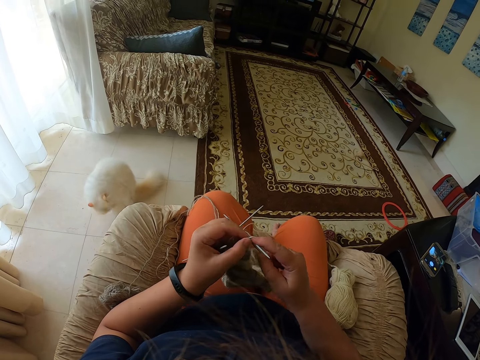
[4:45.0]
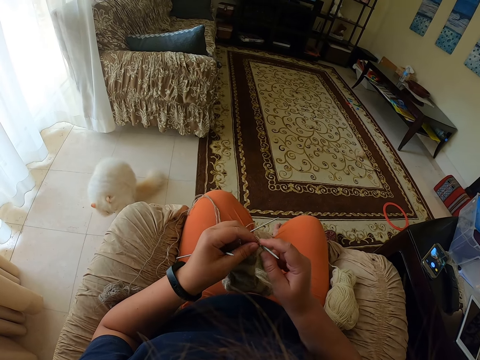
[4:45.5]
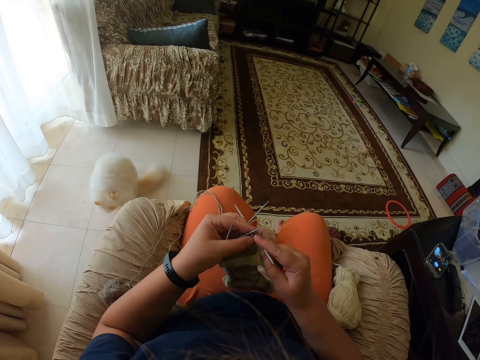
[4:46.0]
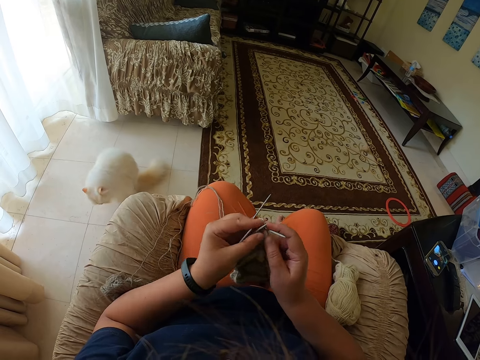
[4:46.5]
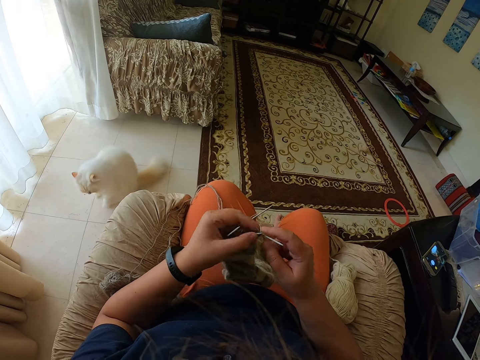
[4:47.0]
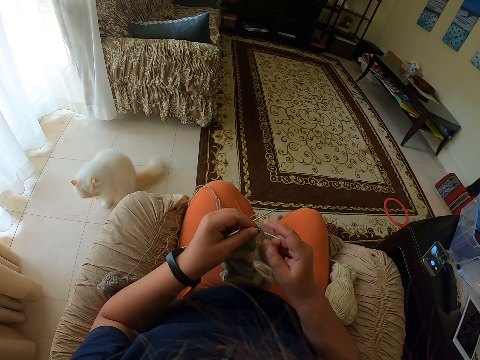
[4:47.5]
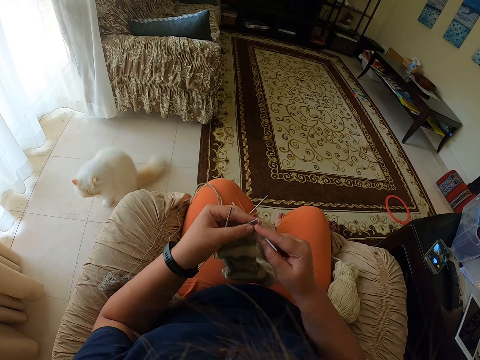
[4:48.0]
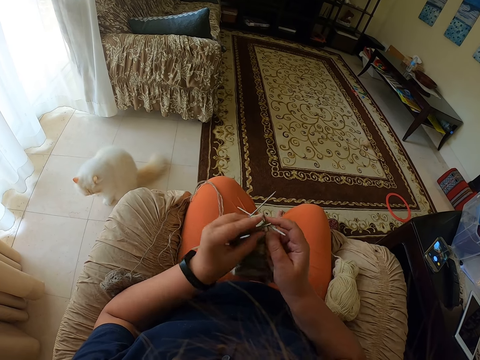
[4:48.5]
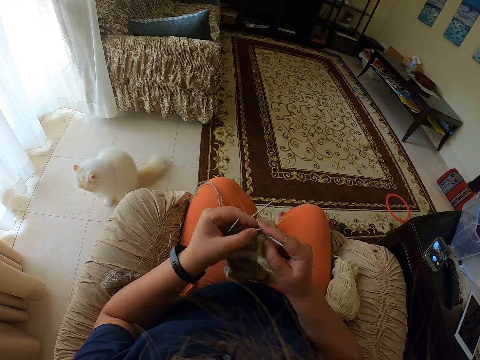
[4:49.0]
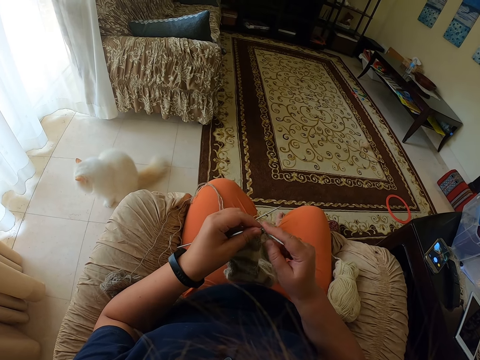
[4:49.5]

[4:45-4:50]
The camera wearer is sewing the thread.

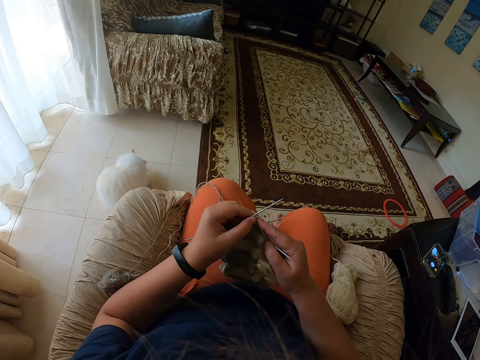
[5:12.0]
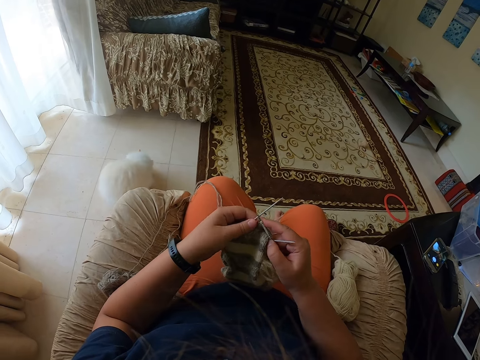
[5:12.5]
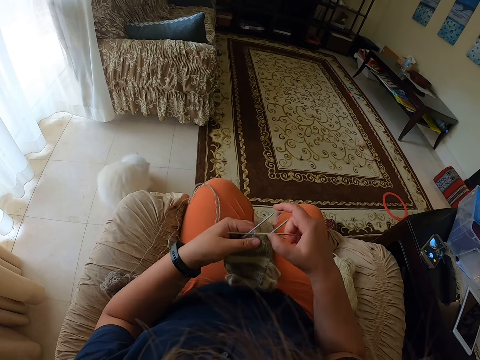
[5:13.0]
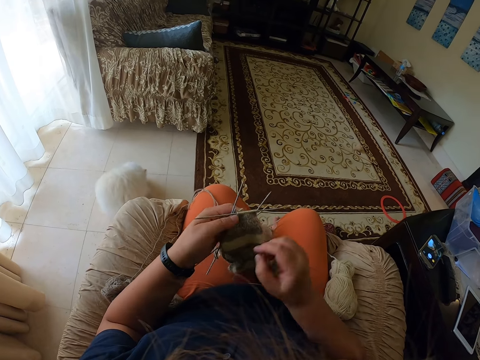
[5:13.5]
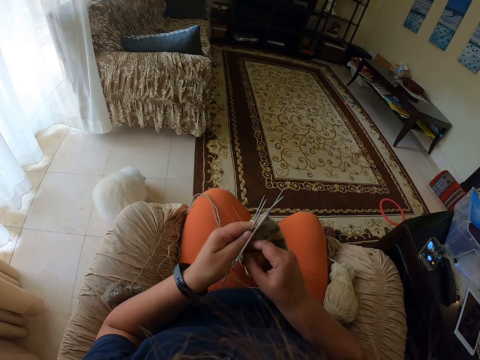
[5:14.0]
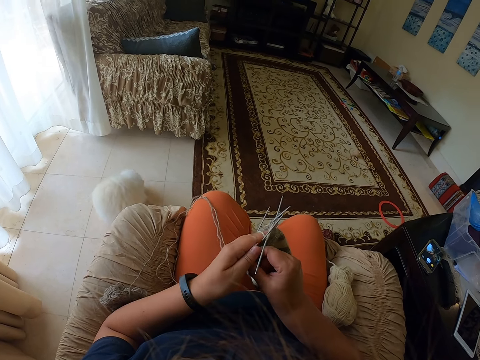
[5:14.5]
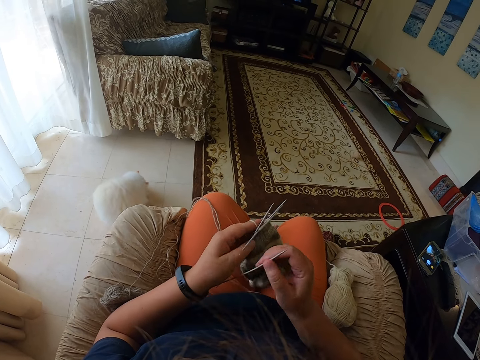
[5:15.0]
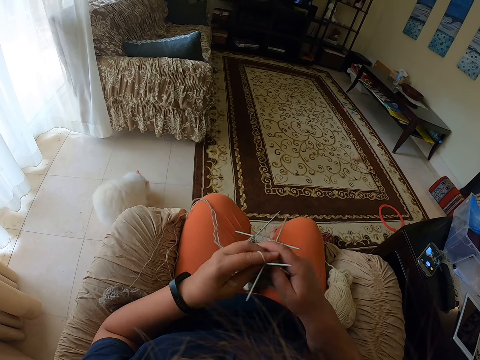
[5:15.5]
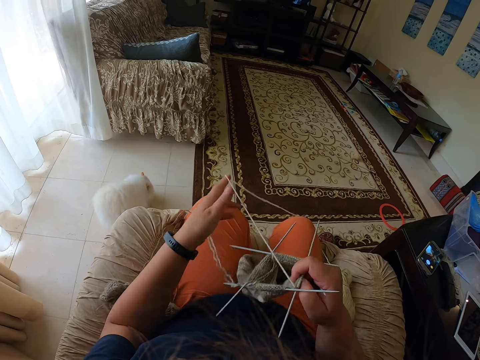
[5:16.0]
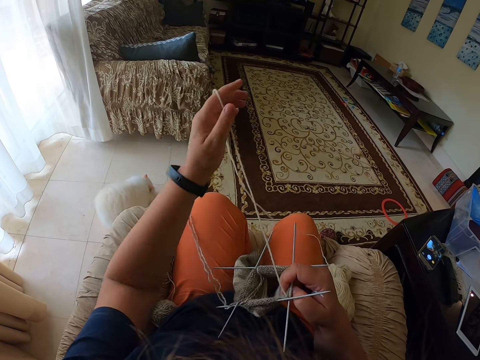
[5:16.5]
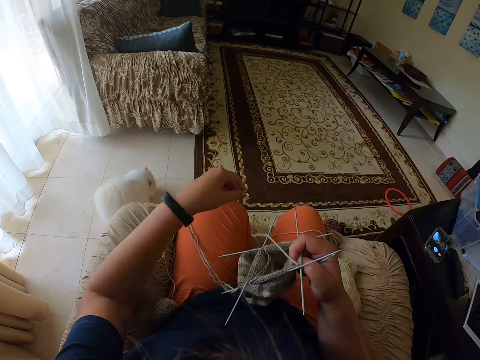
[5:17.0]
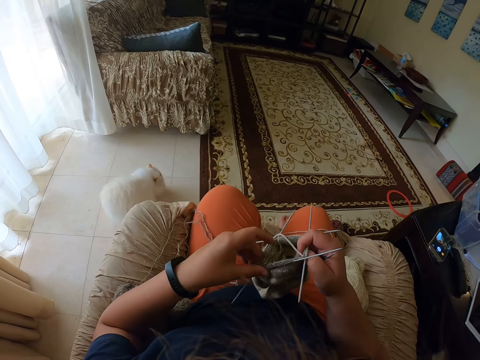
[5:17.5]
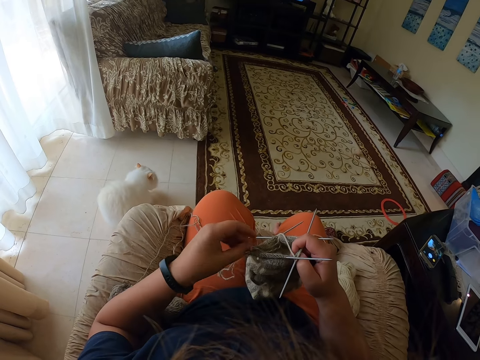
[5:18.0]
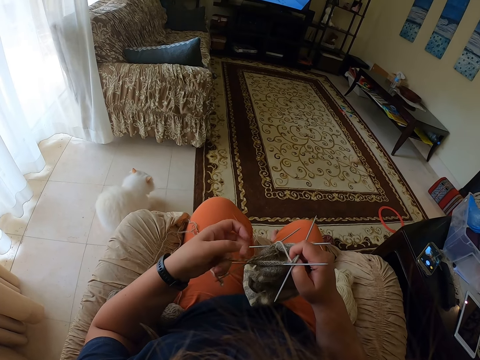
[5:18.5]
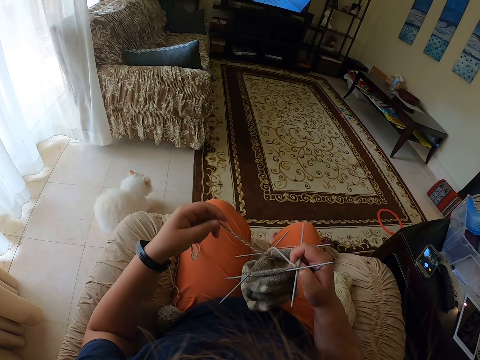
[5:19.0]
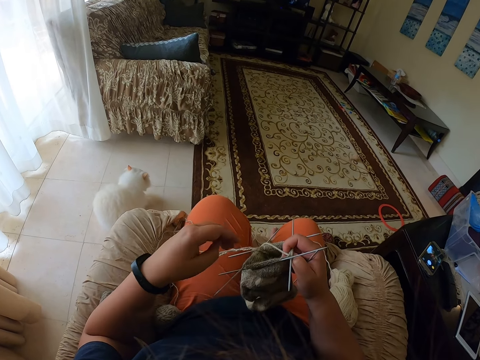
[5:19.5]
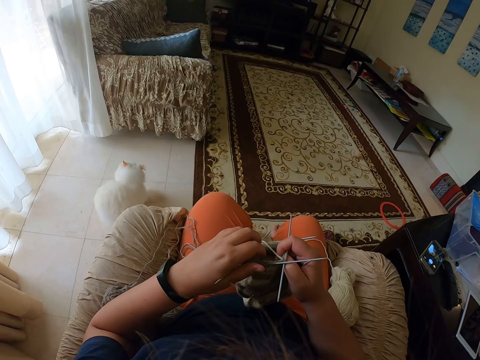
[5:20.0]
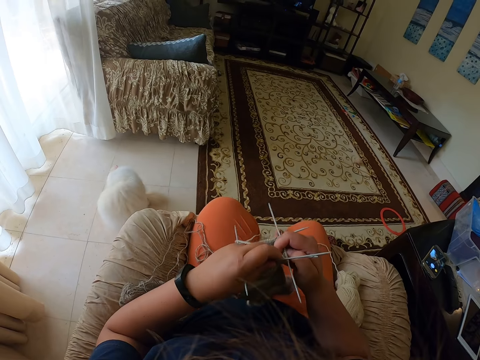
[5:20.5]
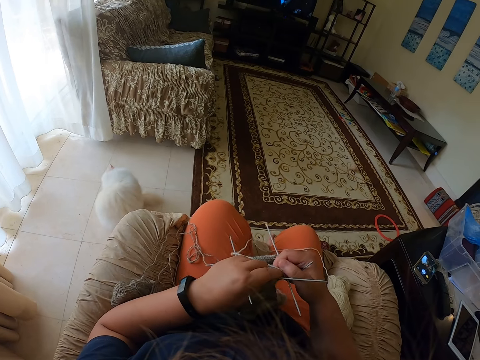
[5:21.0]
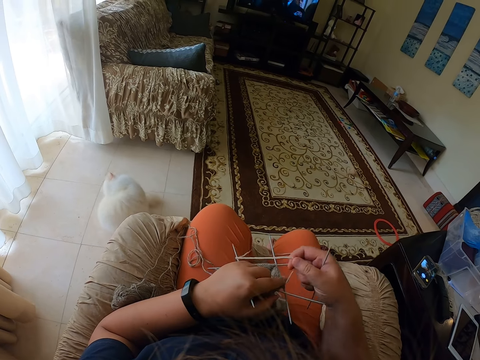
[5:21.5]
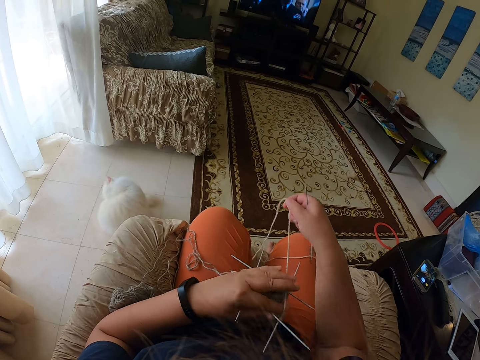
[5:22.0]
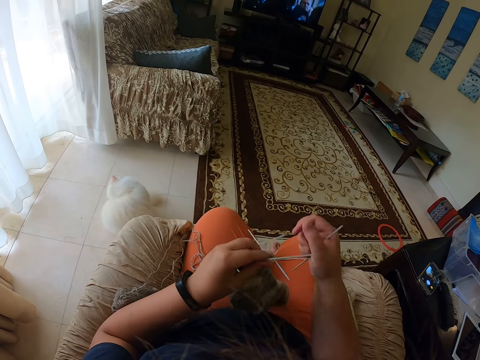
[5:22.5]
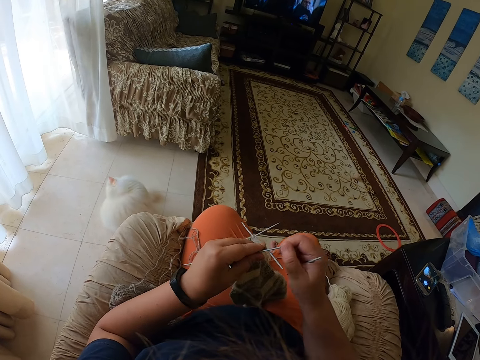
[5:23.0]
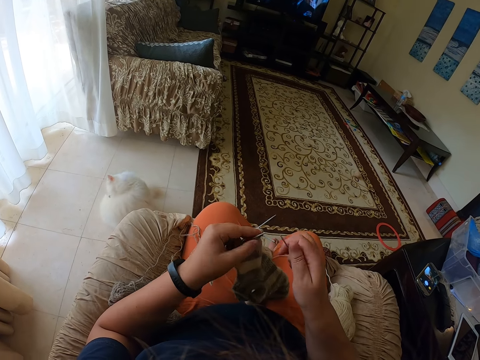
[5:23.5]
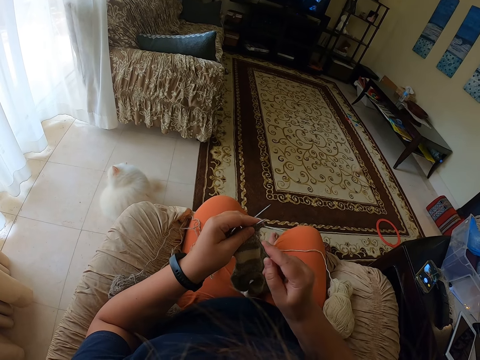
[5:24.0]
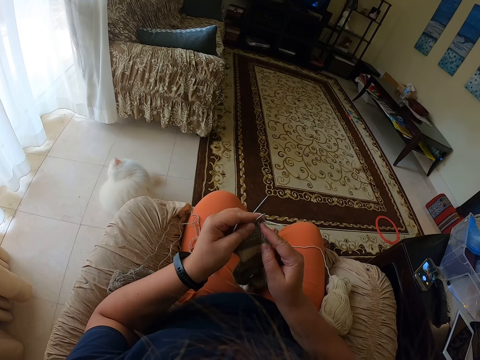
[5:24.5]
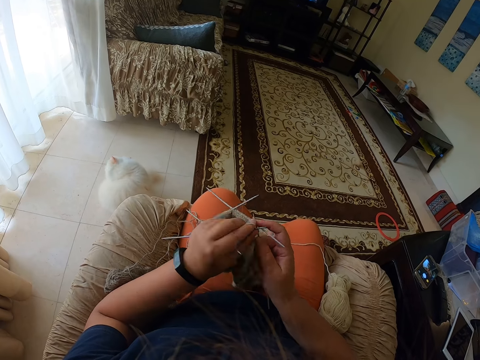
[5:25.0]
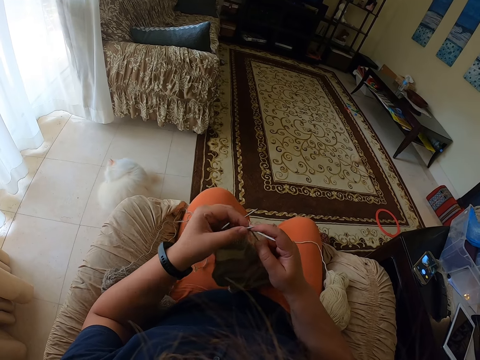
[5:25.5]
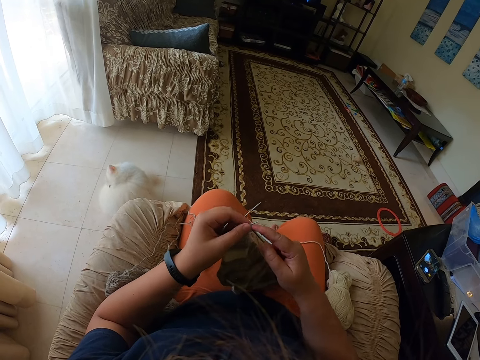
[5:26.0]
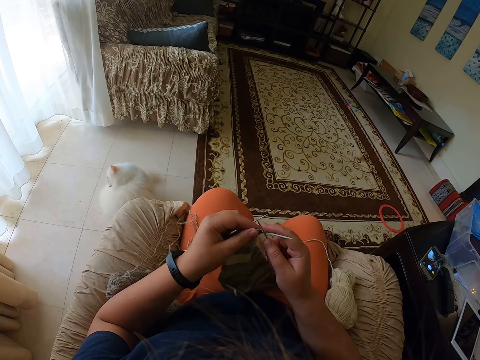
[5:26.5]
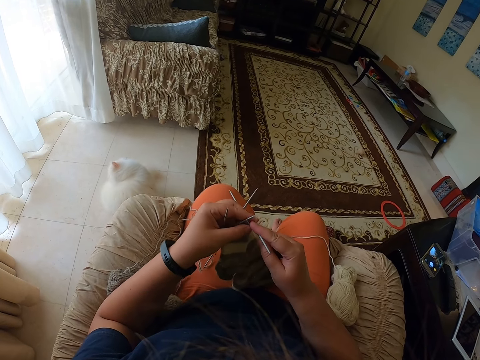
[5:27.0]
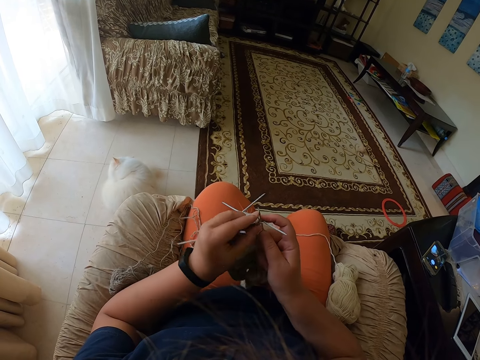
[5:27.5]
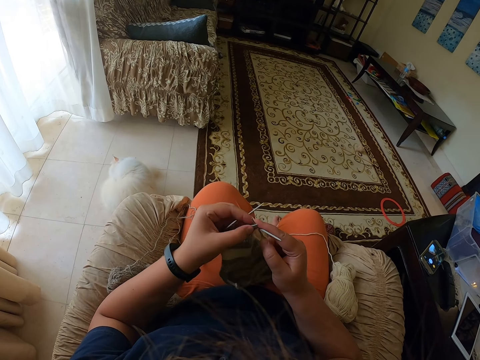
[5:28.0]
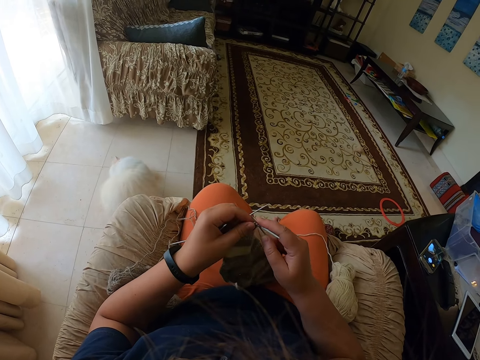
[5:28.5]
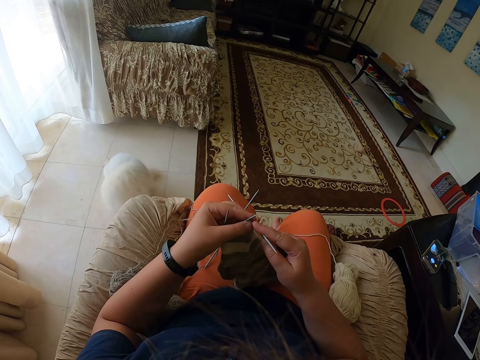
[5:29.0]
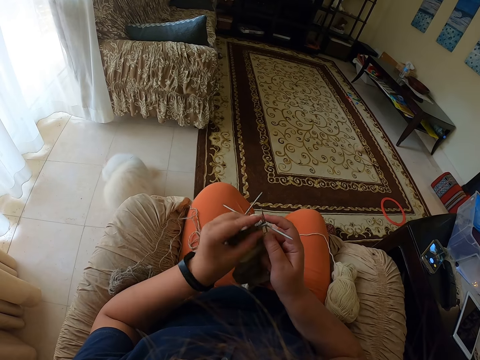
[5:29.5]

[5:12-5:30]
The camera wearer crochets the textile. They take a crochet hook. They hold the thread. They arrange the threads. They sew a leg warmer.

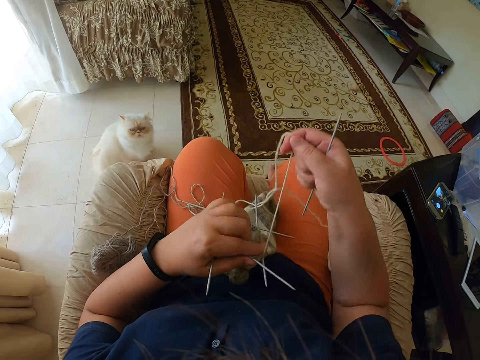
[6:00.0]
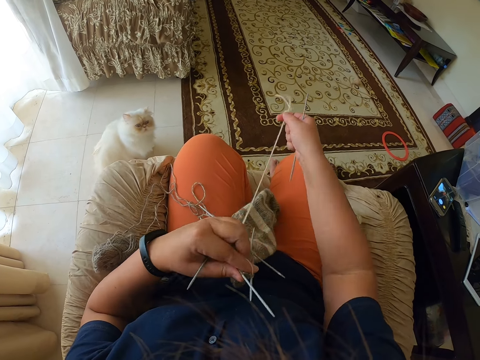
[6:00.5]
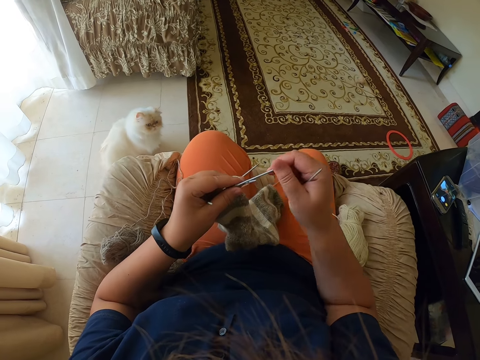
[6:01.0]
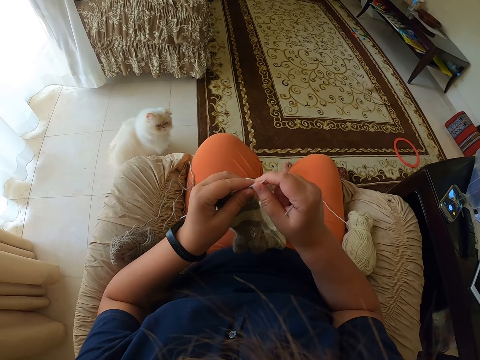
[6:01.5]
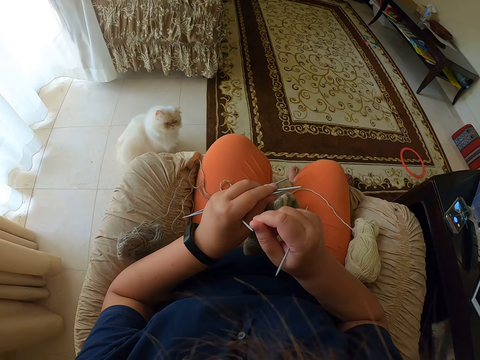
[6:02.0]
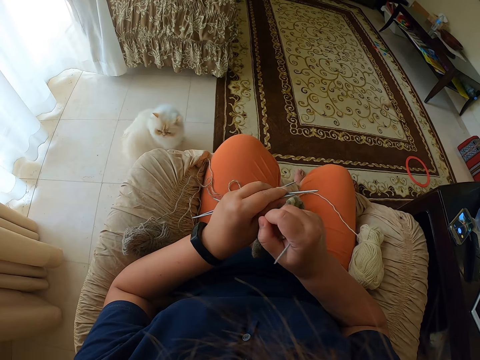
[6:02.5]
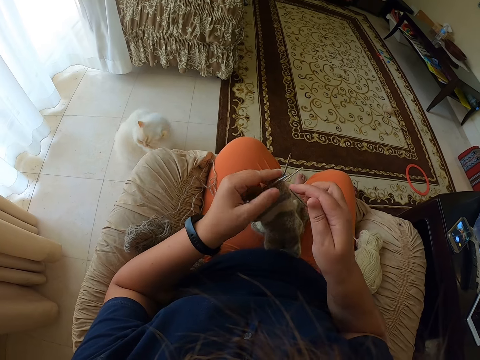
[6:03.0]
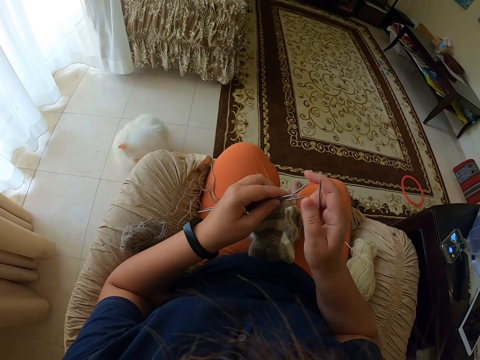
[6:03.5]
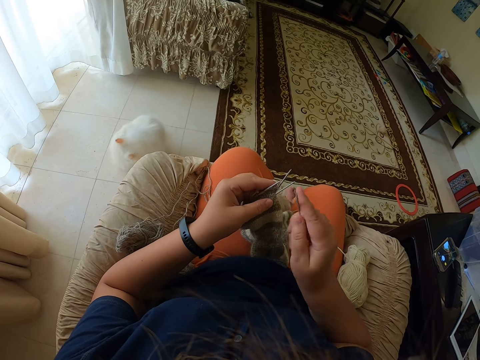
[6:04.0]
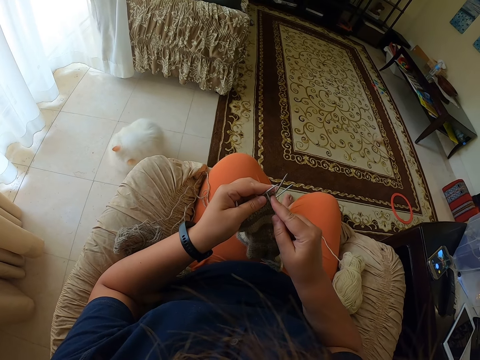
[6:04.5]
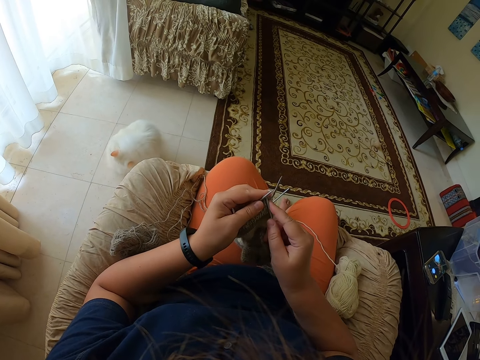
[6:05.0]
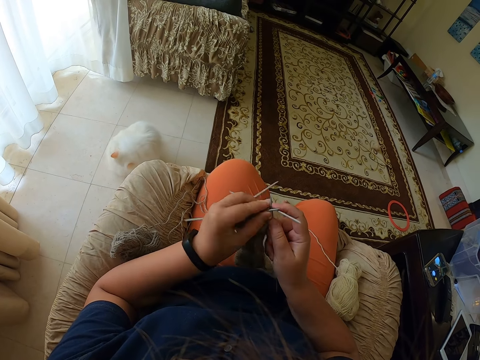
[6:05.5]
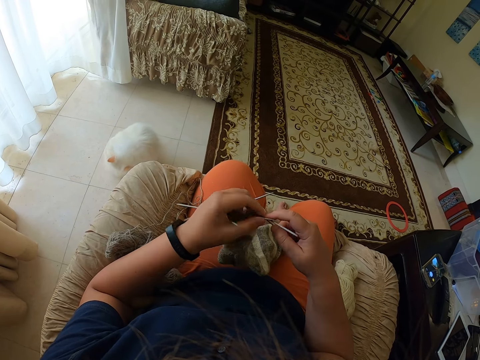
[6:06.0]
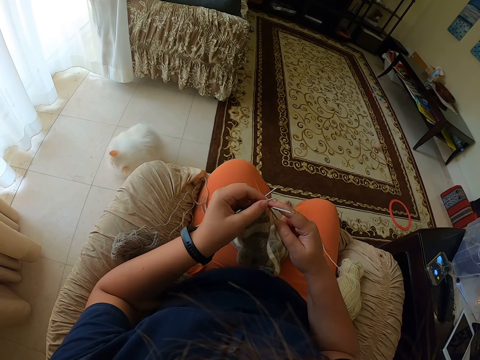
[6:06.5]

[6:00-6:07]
The camera wearer arranges the threads. They sew the leg warmer.
